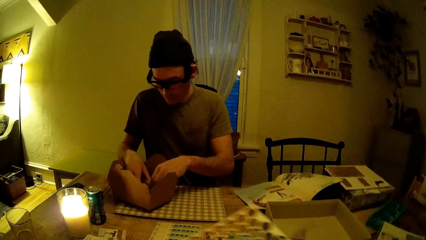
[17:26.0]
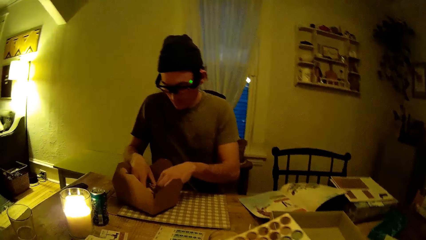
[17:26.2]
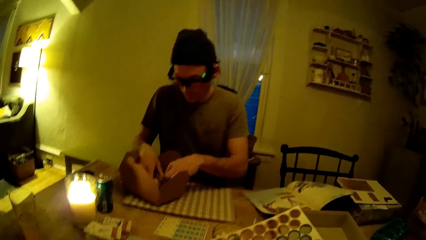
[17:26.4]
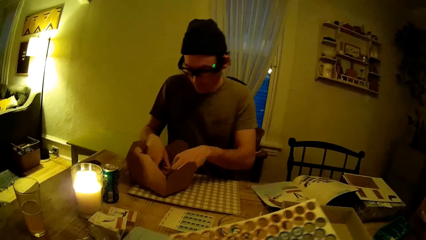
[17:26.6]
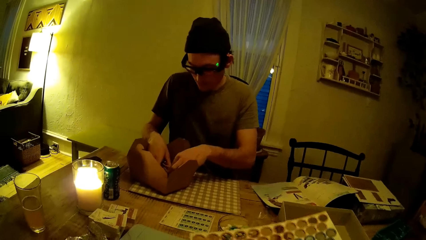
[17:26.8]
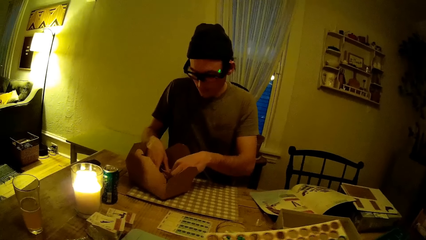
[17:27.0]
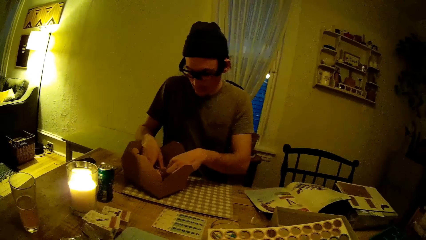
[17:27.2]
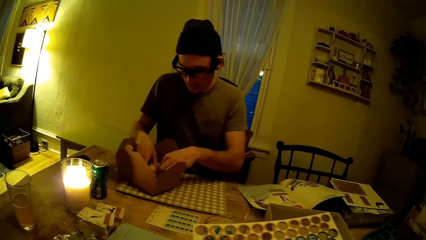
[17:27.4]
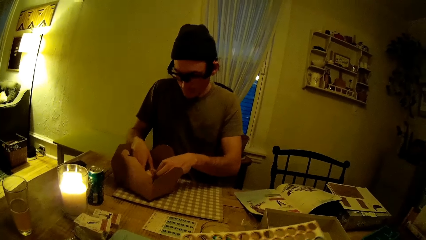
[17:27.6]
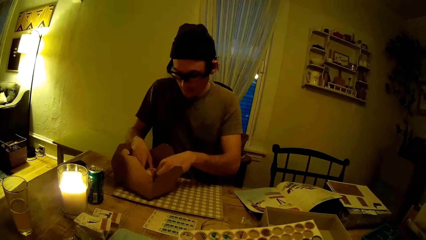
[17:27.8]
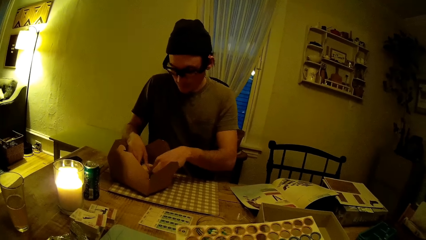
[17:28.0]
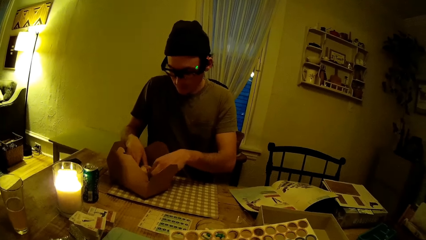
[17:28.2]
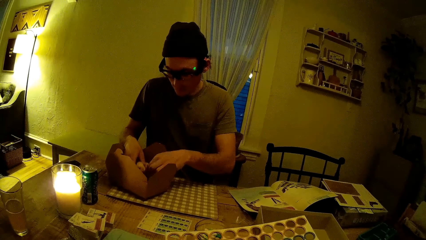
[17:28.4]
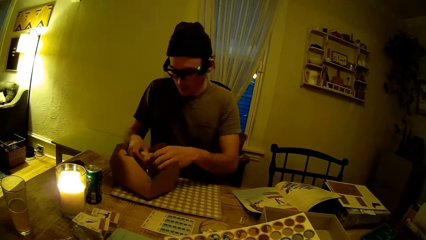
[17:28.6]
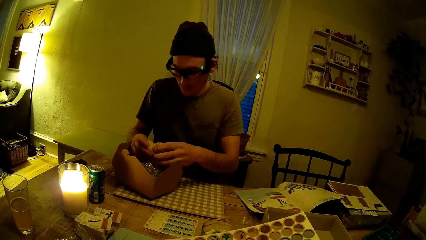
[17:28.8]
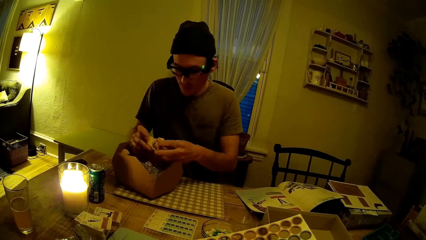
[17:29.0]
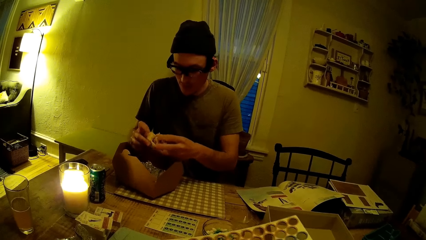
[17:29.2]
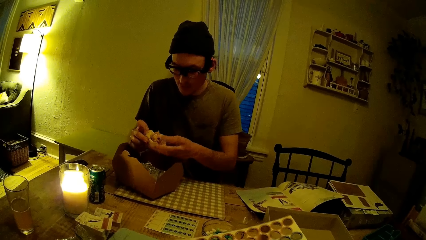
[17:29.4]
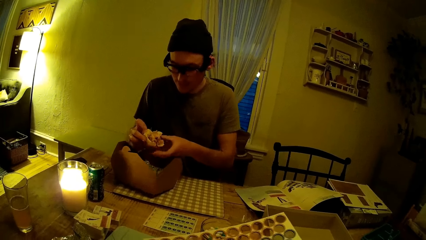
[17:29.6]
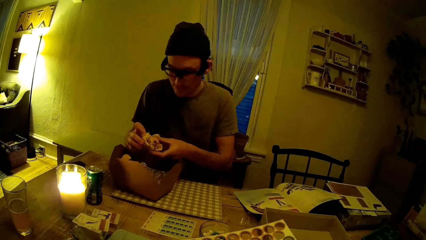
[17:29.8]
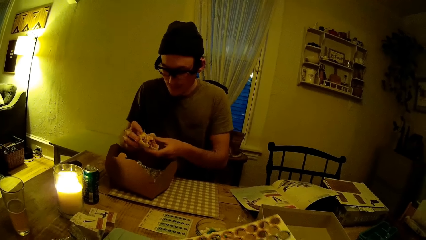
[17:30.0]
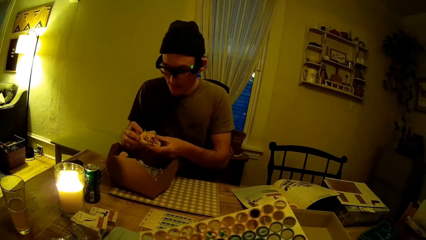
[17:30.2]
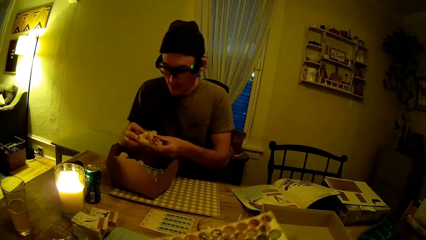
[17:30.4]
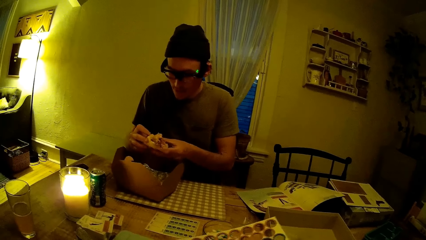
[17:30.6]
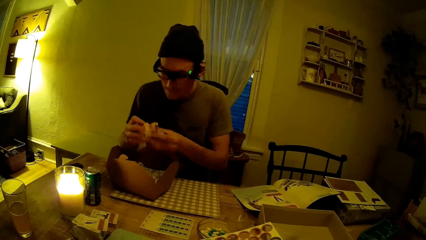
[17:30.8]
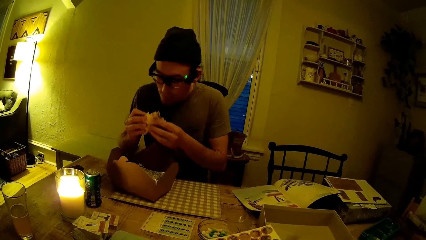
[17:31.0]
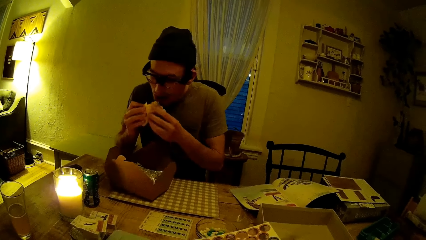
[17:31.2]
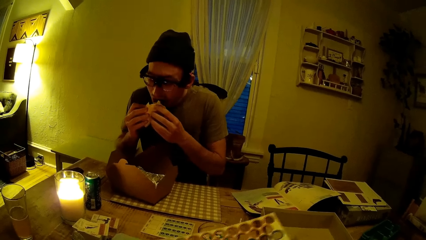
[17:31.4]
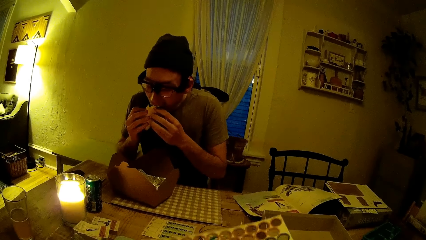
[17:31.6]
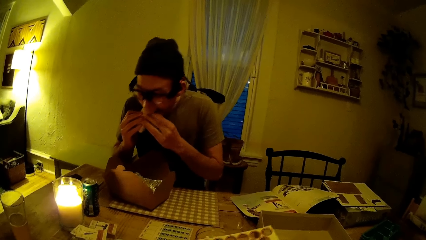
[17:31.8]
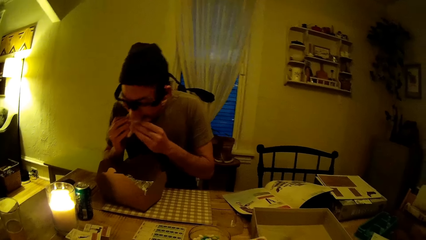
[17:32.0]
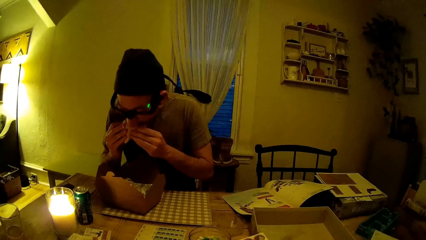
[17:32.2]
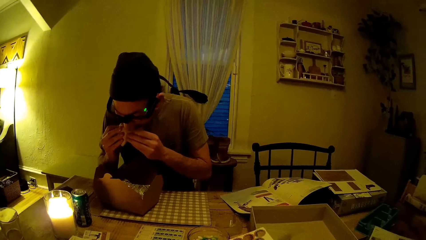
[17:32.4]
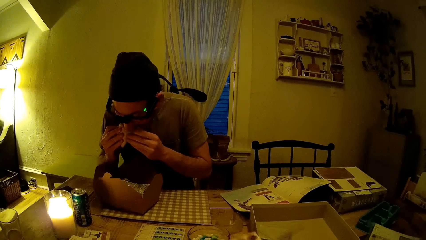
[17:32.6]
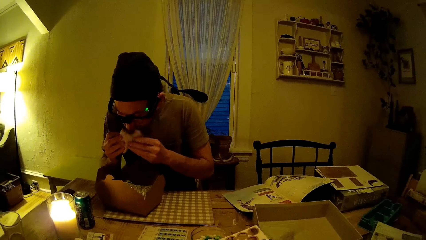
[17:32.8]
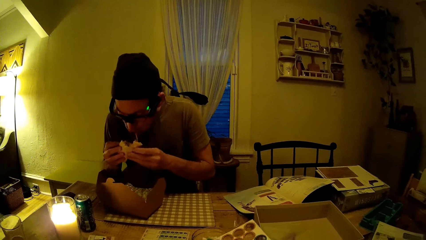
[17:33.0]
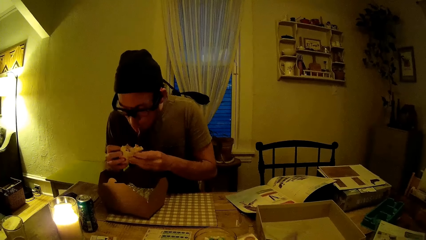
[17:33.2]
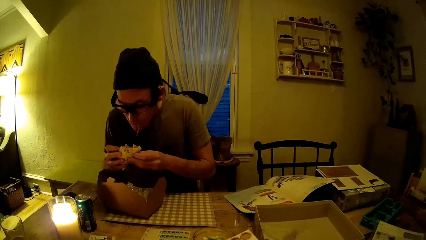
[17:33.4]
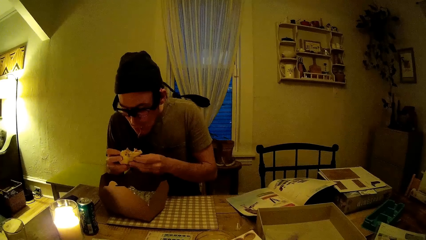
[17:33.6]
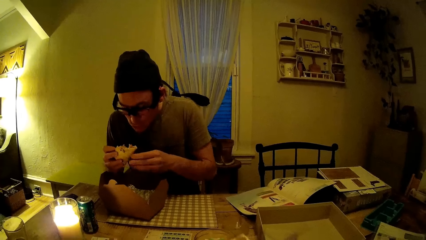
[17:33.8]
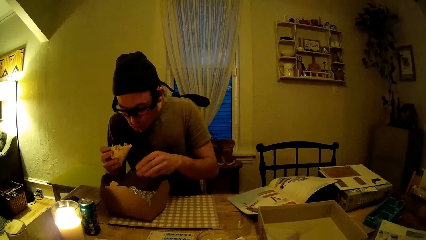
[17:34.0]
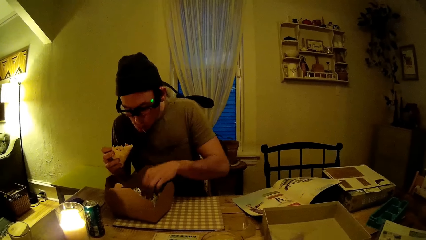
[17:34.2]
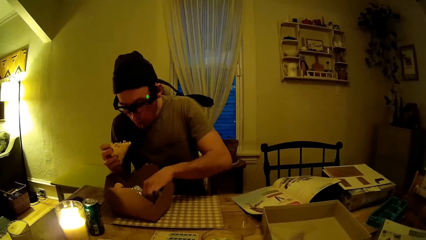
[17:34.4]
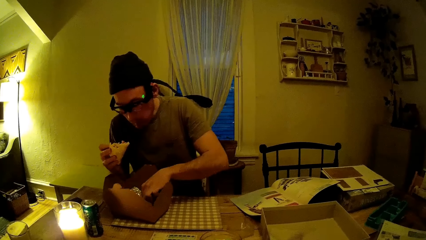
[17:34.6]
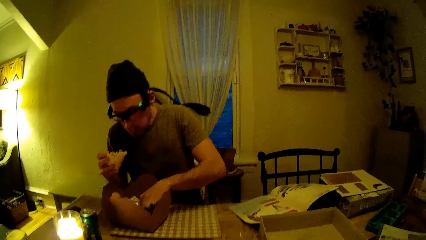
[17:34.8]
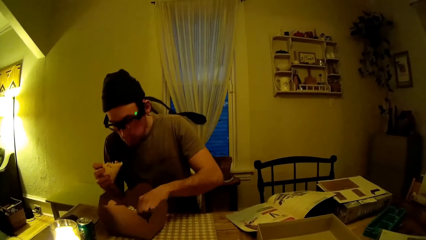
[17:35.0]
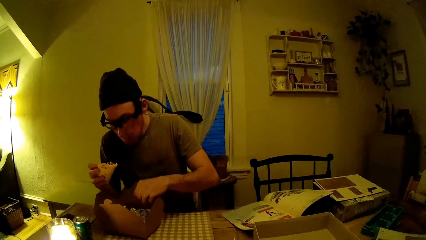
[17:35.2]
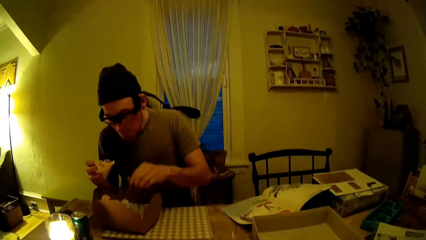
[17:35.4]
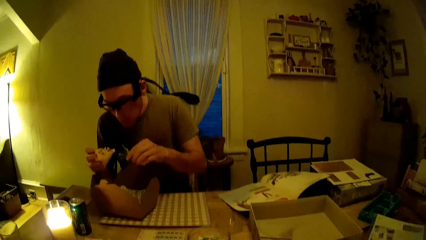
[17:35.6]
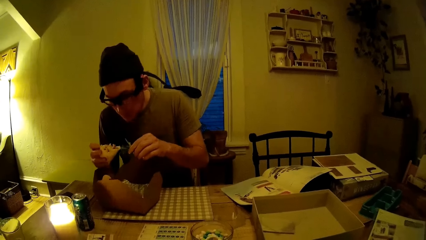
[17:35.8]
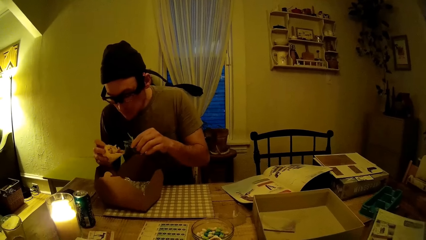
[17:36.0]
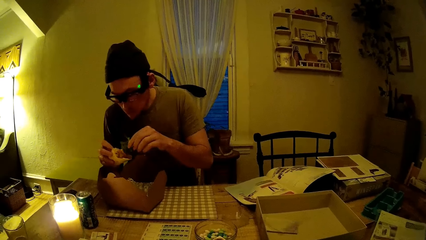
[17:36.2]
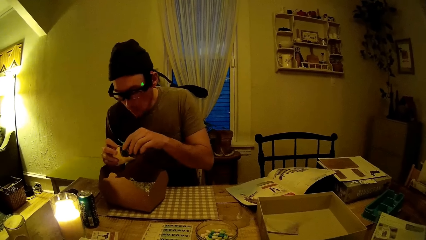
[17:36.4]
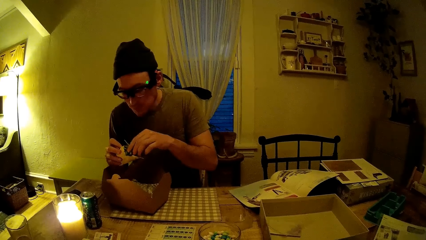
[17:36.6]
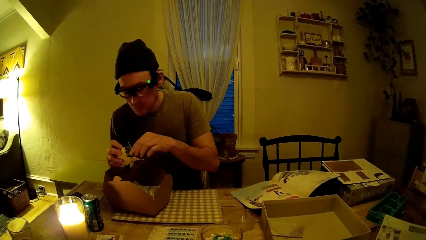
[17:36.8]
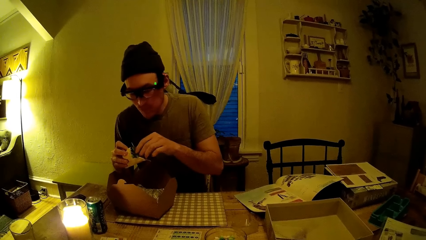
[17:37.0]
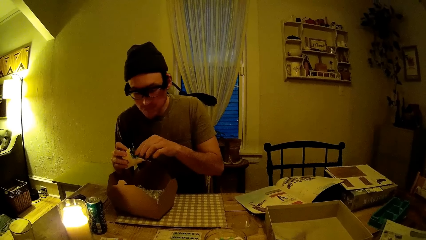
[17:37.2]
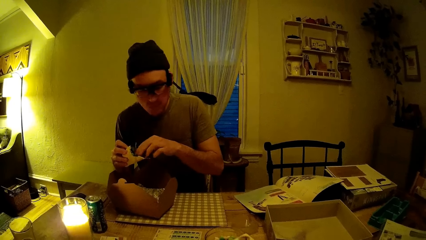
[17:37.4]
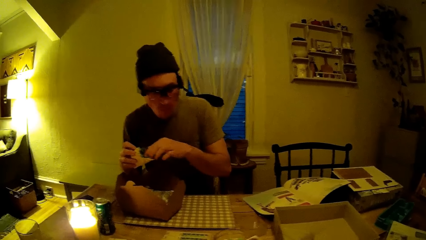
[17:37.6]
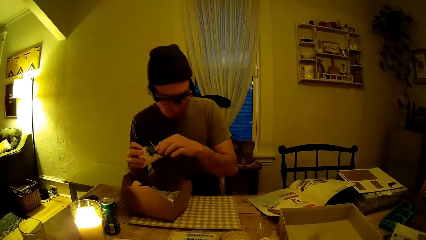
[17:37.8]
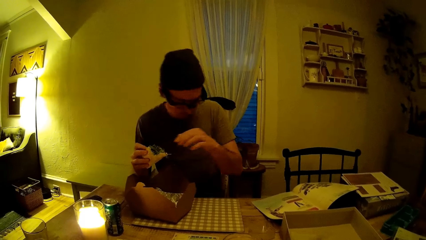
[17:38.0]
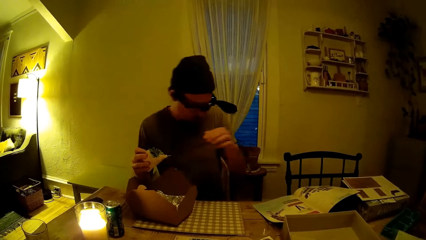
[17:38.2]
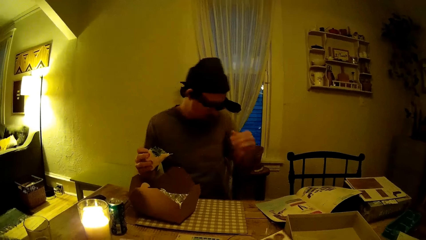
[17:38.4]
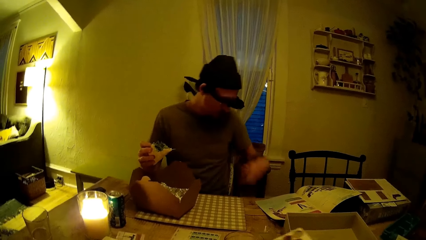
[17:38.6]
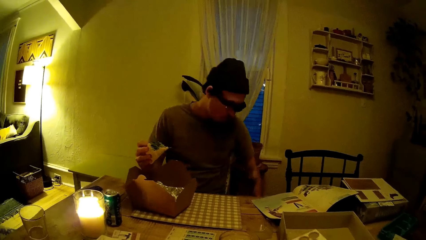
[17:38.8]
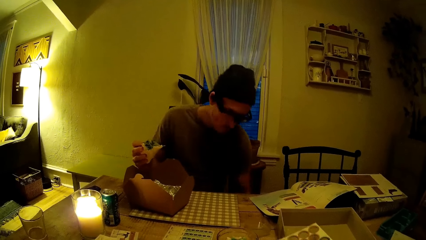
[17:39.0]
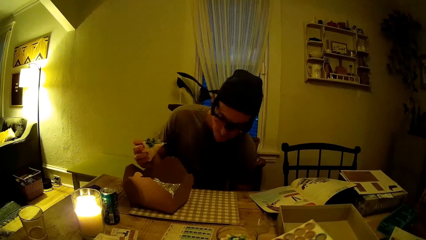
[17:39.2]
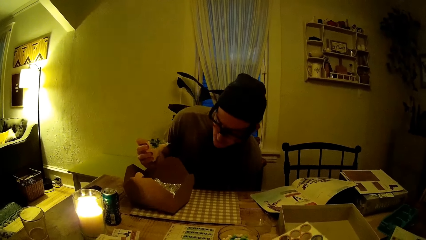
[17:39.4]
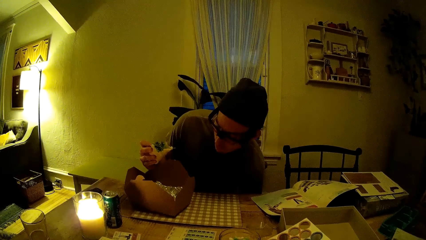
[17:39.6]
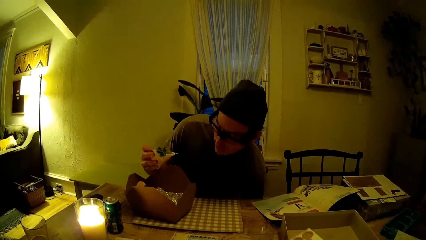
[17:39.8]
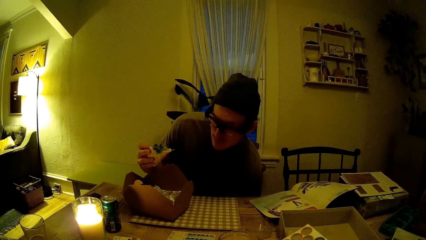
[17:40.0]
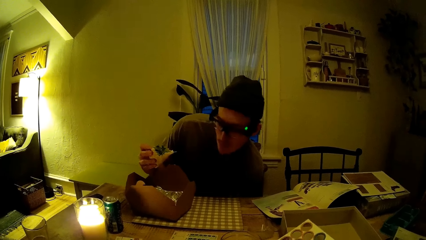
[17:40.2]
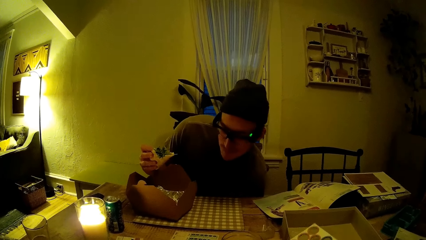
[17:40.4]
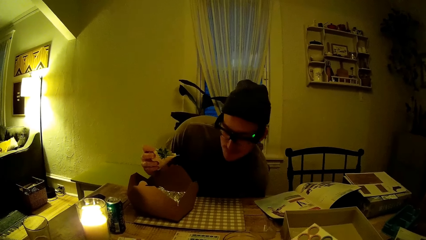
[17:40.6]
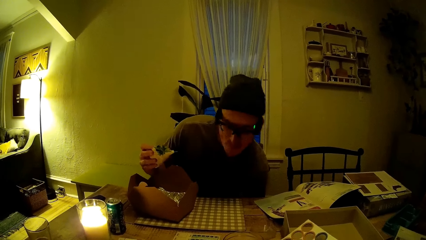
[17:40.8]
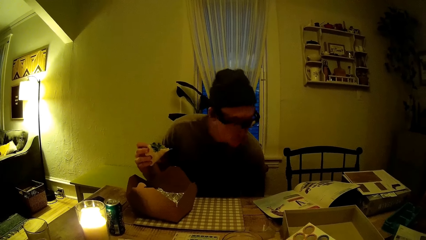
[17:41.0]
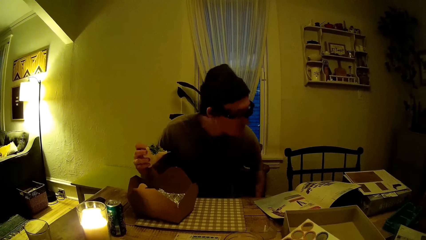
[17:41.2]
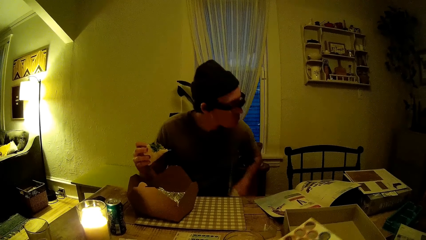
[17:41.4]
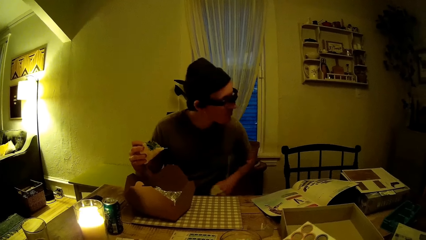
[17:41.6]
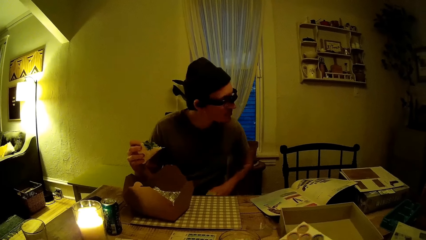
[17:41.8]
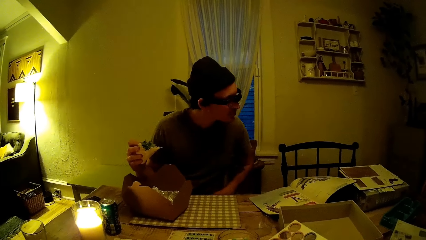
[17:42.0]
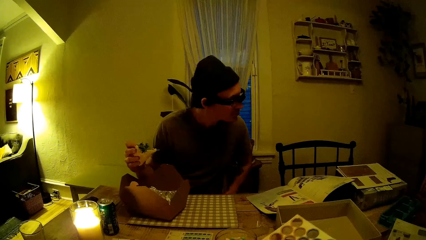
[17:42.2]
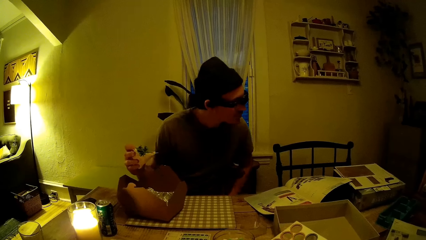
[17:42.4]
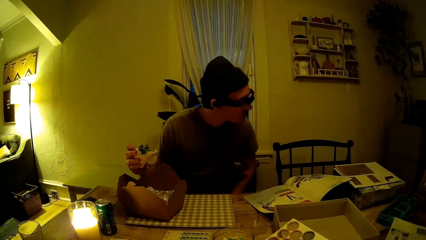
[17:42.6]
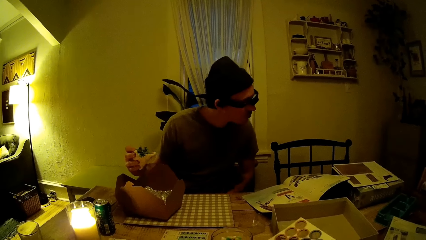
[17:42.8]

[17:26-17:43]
The camera wearer holds a chart. A man holds a cake. He bites the cake. The camera wearer puts salad in the cake. They look at the man. The man lowers his hand under a table.
